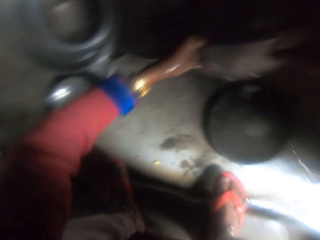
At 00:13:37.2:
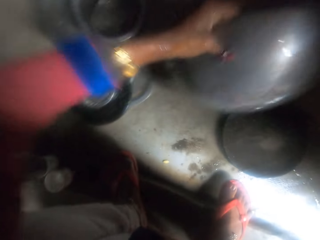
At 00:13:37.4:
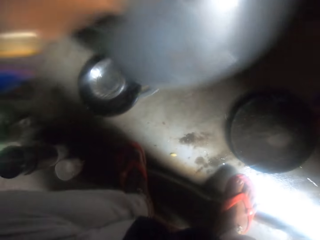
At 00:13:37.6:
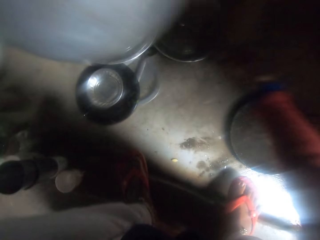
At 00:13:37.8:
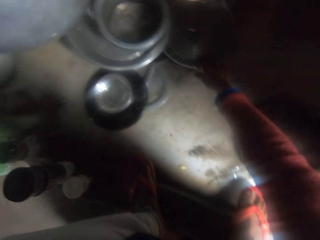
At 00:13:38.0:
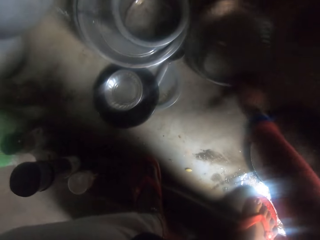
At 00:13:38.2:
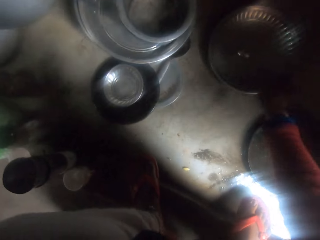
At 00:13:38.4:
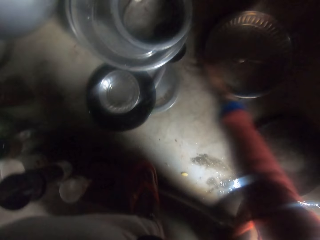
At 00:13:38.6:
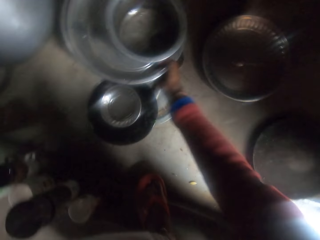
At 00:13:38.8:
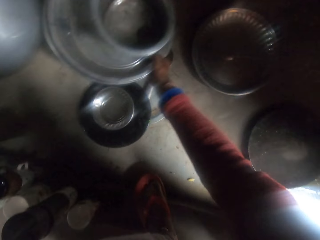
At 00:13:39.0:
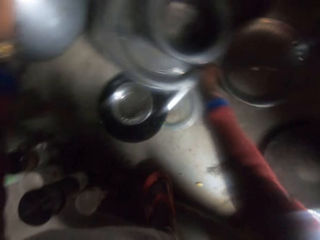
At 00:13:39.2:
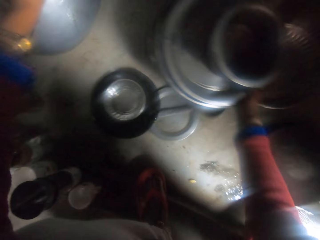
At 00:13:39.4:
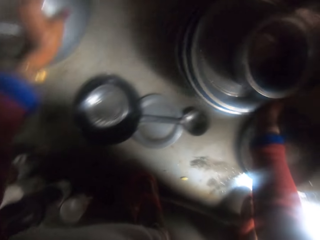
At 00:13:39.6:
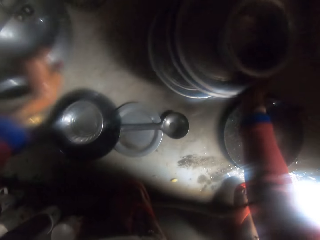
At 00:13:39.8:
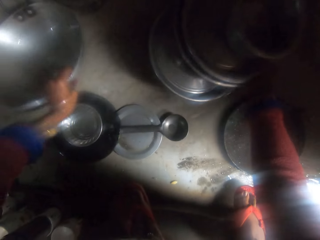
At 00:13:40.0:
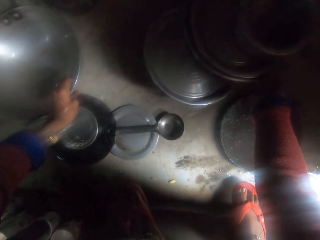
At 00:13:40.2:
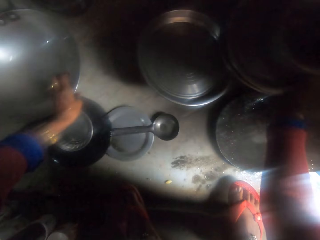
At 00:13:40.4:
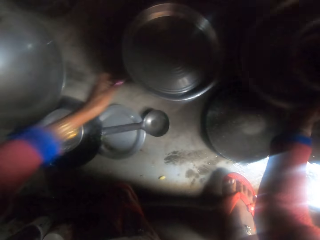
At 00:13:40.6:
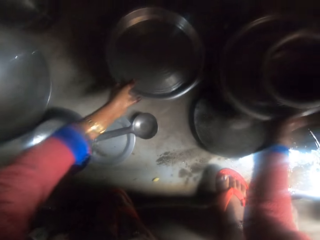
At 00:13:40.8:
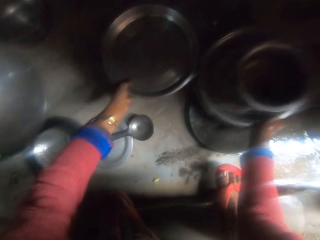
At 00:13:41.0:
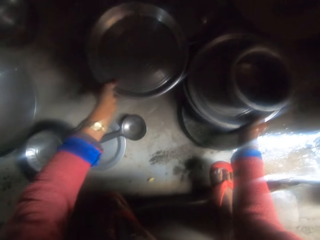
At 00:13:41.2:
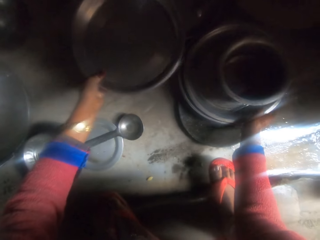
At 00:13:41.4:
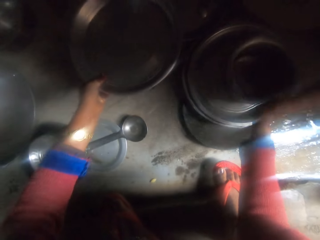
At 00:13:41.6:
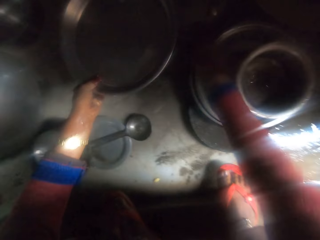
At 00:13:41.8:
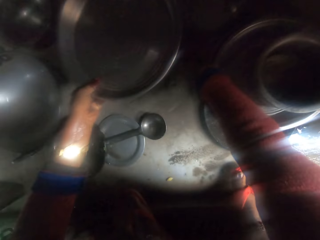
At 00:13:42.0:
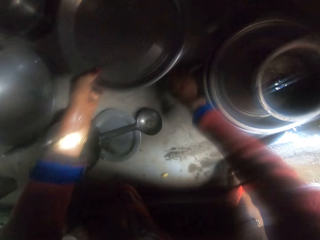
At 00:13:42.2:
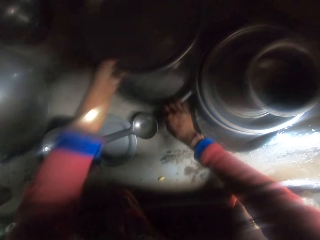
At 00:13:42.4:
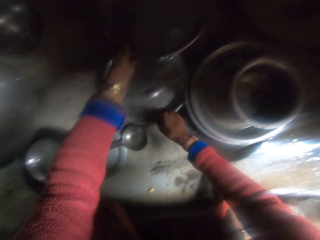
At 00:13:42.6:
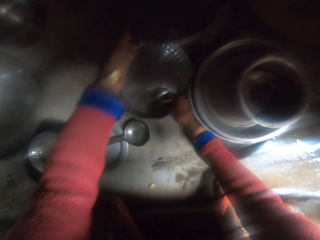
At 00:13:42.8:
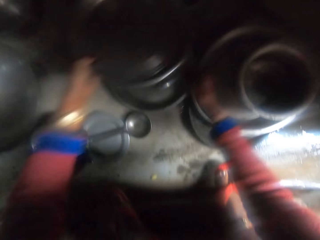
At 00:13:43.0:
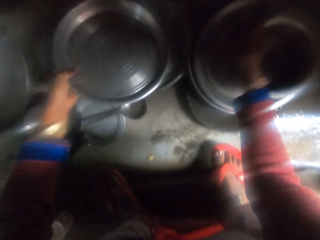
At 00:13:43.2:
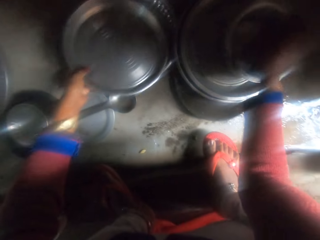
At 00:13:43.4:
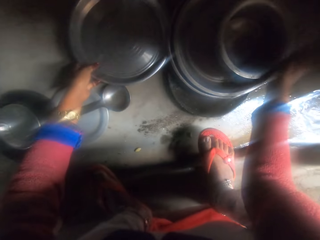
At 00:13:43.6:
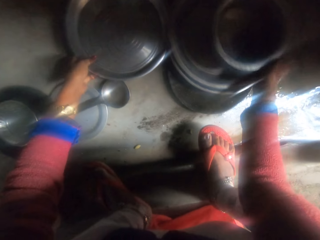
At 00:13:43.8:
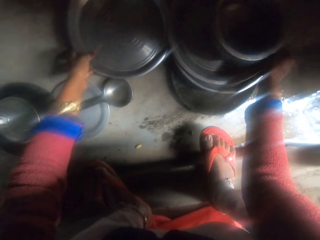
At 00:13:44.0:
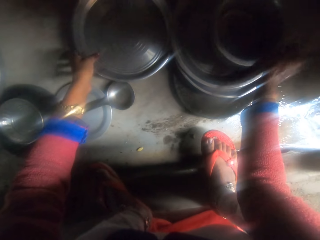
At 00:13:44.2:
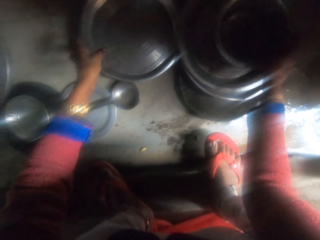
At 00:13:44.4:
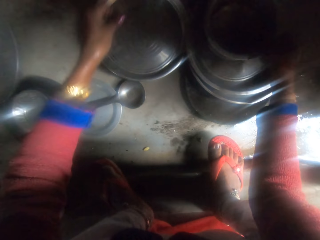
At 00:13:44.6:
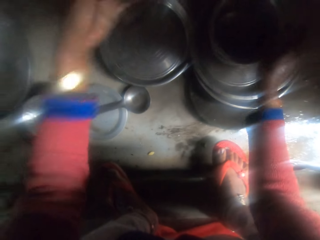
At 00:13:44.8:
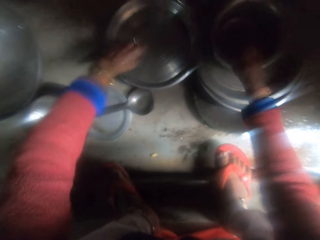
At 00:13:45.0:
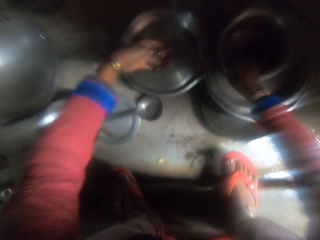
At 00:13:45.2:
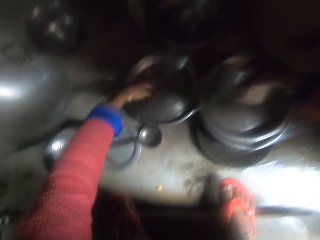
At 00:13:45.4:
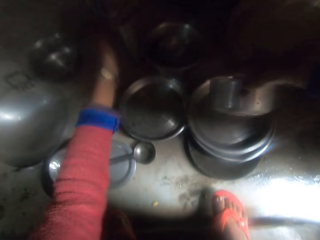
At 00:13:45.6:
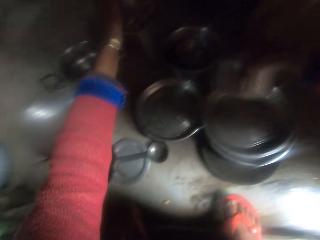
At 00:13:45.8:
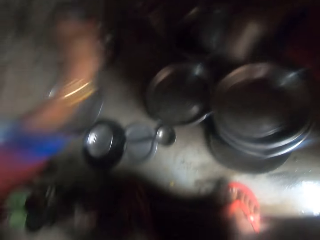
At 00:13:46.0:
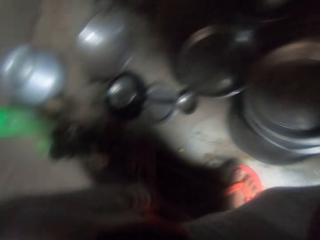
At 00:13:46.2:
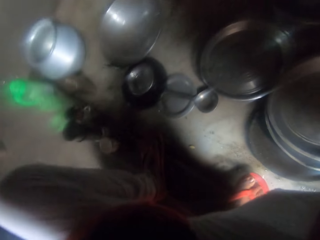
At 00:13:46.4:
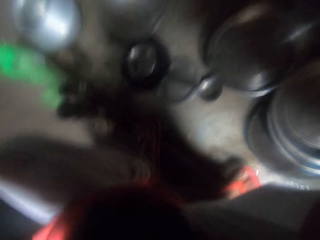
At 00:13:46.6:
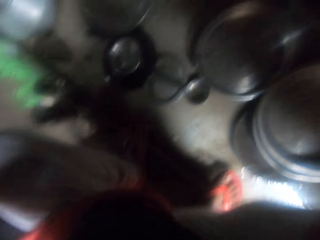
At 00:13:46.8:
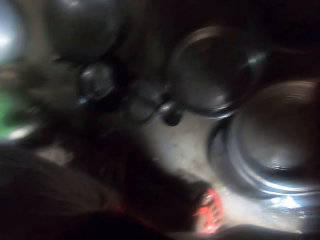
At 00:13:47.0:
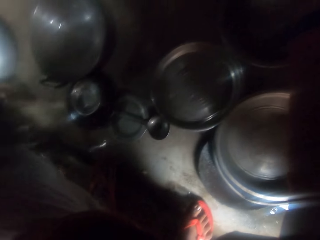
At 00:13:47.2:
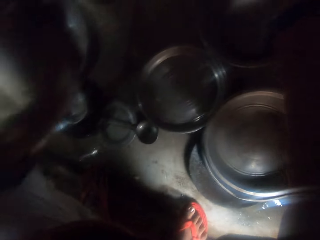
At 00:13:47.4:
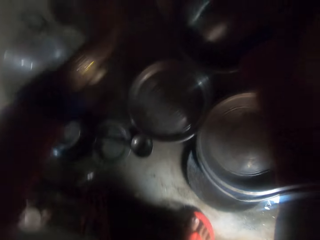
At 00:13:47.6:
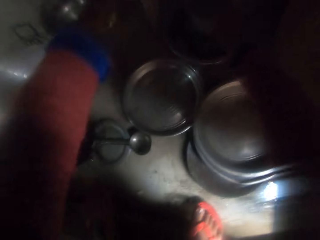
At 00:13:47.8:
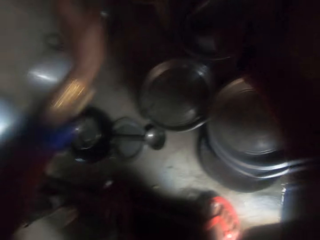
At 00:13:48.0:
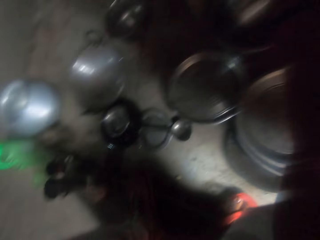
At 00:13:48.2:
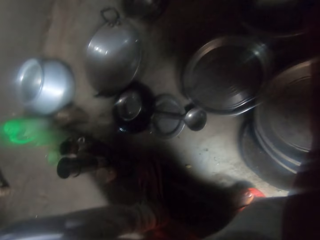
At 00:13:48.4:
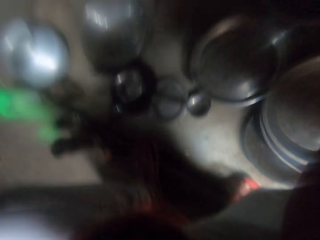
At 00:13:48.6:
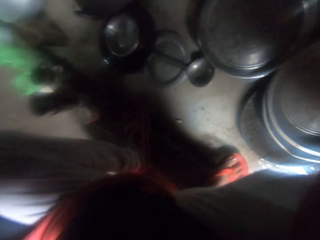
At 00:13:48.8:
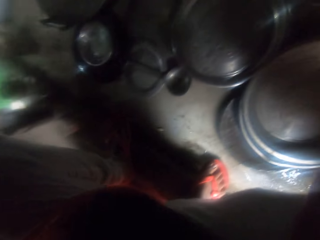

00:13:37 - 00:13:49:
The camera wearer puts the frying pan on the floor and moves the pot aside. They pull steel plates on the floor. They put down a steel plate on a steel plate. They rearrange the washed trays. They take a cooking pot. They clean a small pot.

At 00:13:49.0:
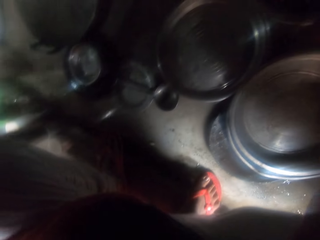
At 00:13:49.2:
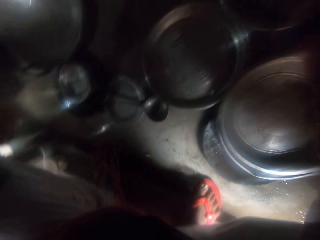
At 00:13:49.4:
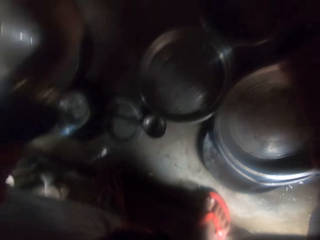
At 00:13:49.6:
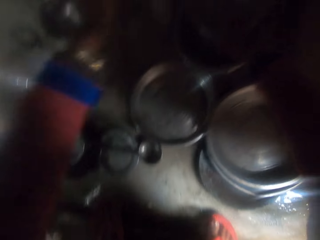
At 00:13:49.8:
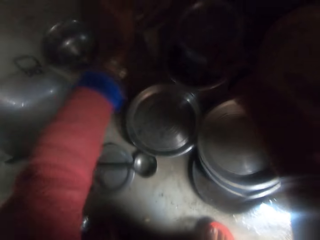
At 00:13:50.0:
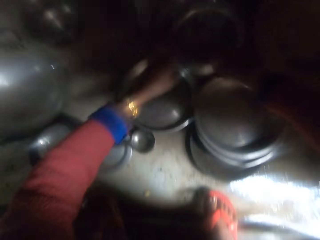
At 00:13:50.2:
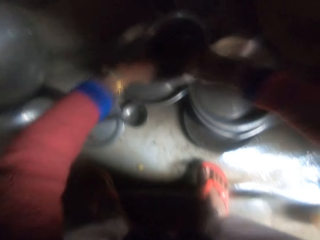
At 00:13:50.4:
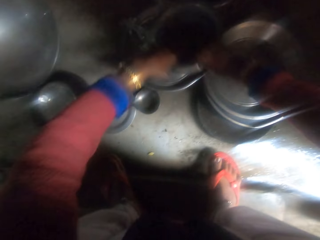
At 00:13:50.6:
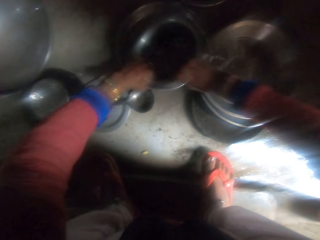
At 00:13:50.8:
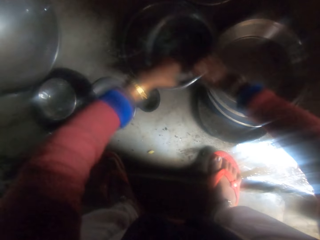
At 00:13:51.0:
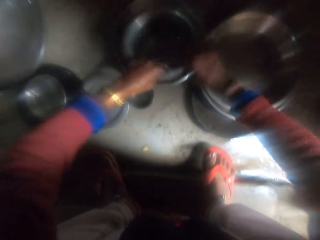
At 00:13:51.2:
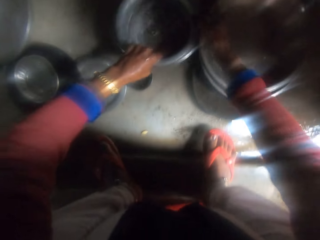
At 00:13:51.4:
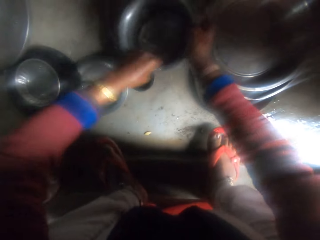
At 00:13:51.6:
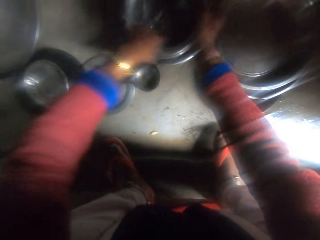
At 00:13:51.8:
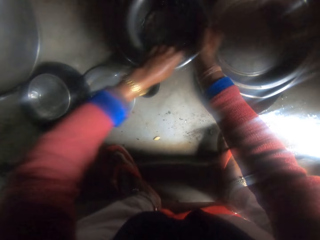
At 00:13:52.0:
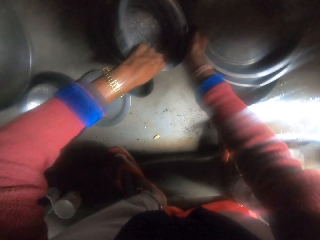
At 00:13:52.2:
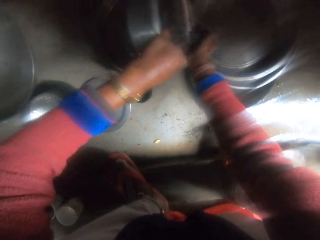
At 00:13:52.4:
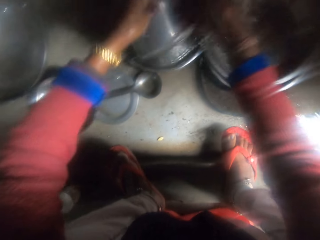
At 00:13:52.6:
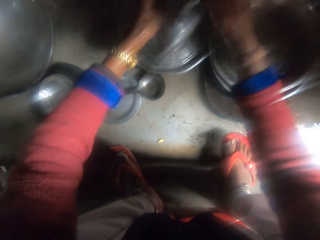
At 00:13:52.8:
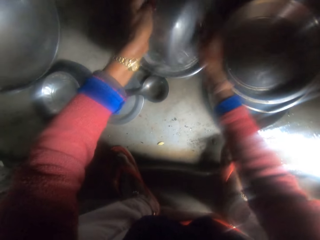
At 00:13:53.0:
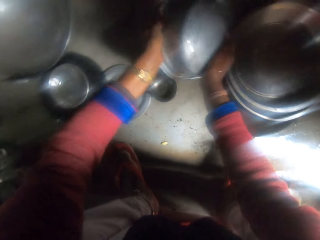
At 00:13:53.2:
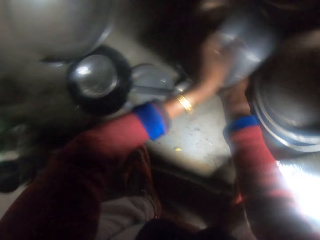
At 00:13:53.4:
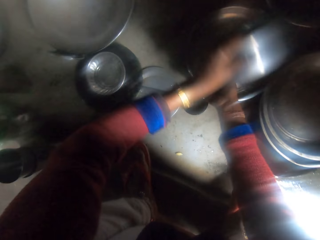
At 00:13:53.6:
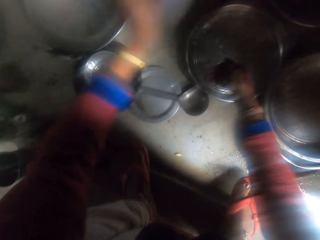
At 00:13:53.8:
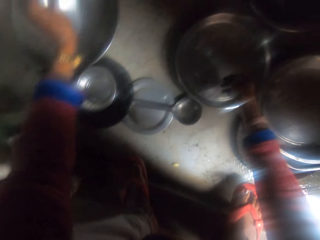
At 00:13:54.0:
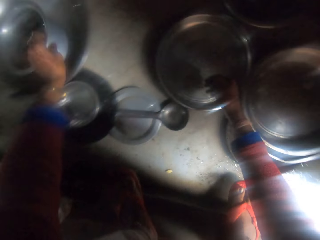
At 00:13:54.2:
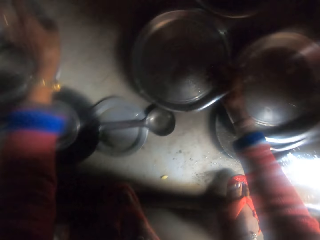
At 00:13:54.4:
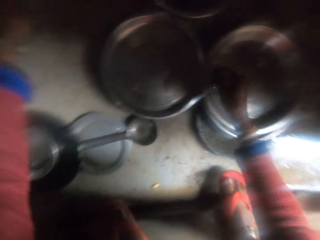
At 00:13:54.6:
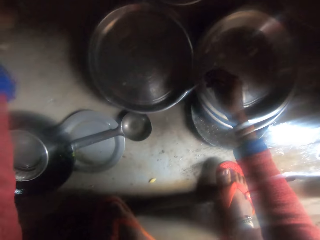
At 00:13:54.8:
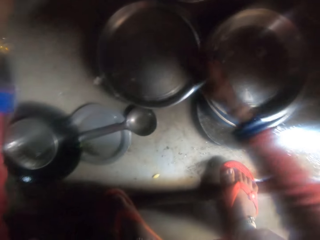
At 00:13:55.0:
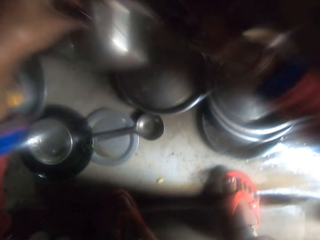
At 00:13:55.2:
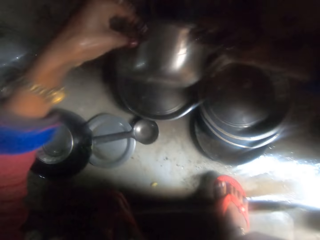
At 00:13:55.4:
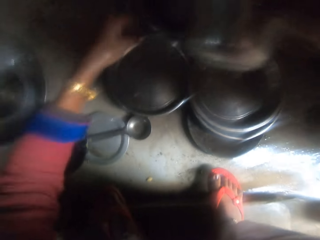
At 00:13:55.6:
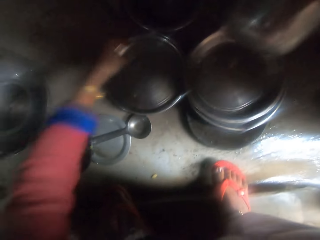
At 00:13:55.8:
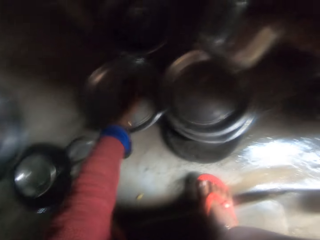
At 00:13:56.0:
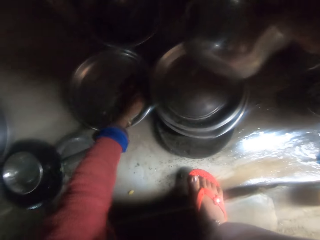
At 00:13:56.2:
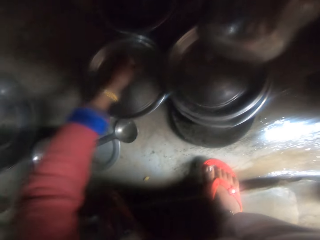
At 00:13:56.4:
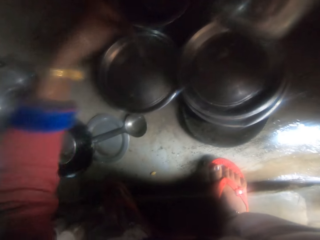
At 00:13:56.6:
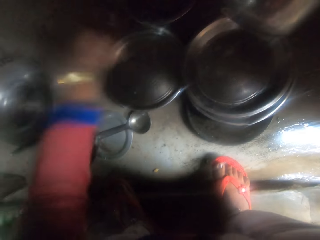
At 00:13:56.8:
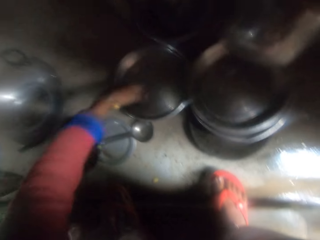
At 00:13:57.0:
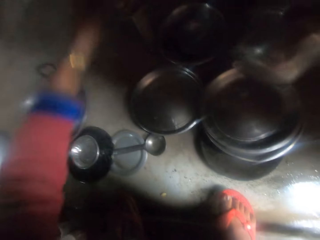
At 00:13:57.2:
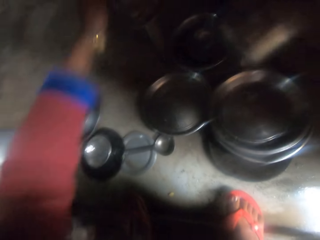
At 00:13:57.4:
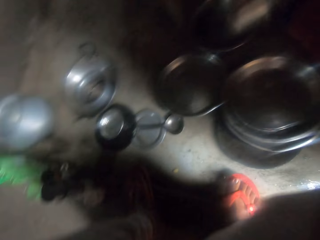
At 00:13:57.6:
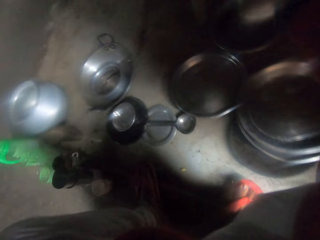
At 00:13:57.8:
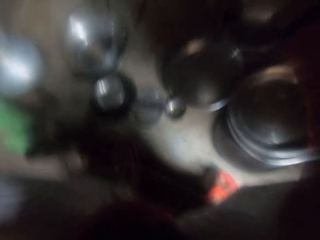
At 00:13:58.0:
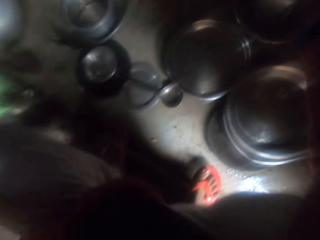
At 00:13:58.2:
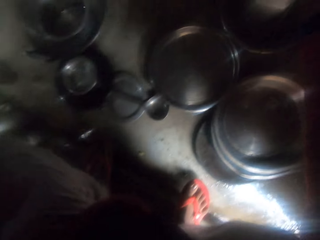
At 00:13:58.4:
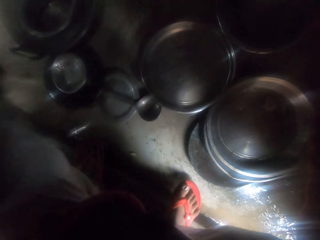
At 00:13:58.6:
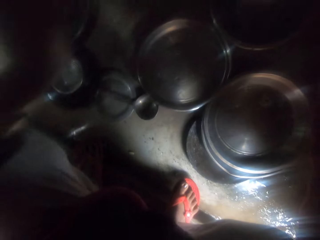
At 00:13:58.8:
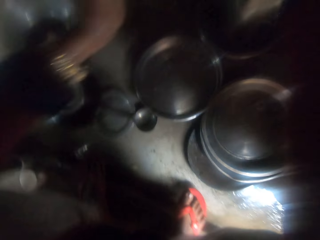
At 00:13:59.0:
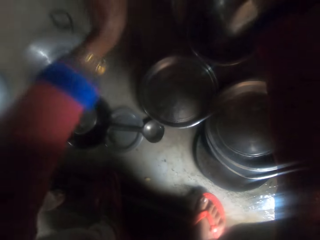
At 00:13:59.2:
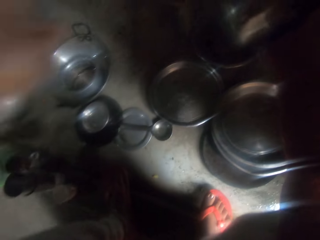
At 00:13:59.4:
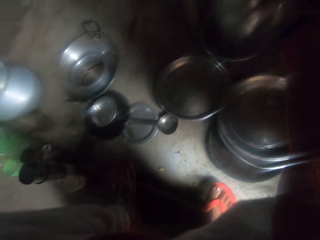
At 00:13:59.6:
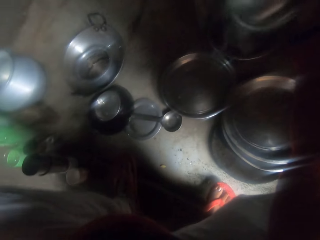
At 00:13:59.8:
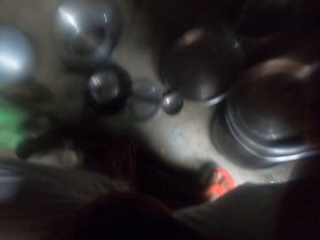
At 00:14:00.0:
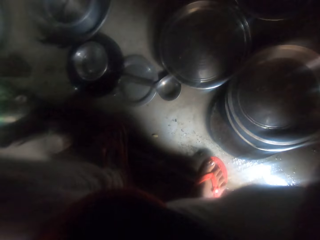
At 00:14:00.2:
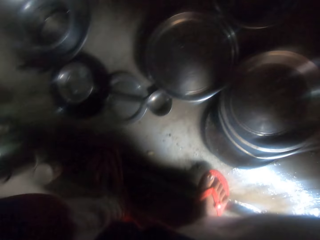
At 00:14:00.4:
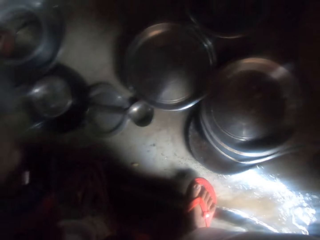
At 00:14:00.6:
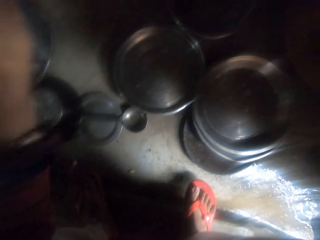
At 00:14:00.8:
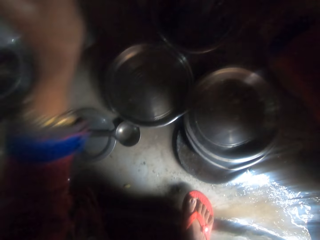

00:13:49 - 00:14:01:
The camera wearer rinses a bowl. He moves the bowl aside. He puts the small pot in the dish. He picks up the pot on the countertop. He cleans the pot with his hands.
